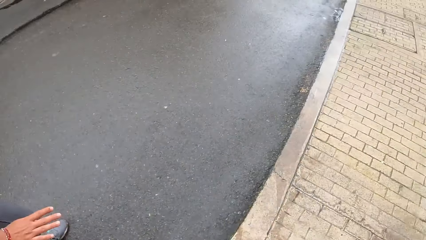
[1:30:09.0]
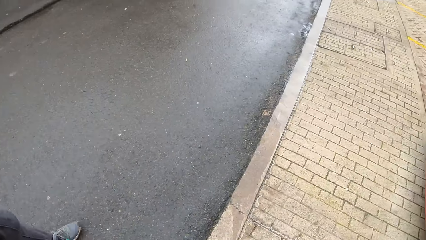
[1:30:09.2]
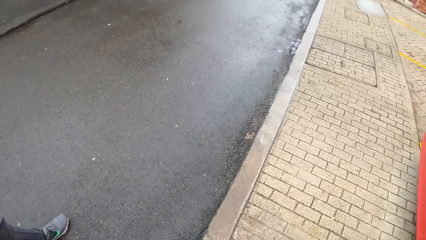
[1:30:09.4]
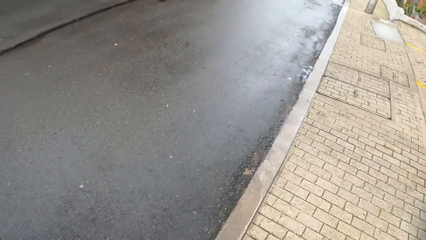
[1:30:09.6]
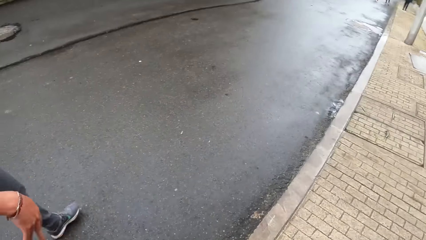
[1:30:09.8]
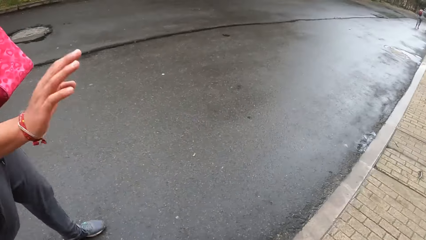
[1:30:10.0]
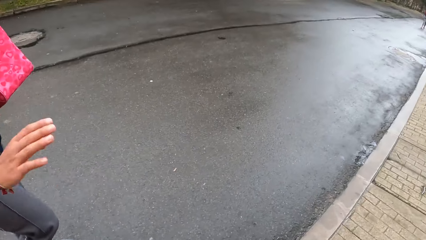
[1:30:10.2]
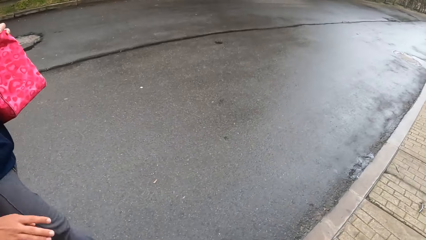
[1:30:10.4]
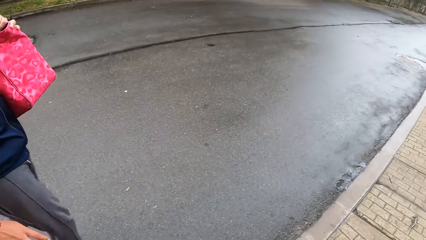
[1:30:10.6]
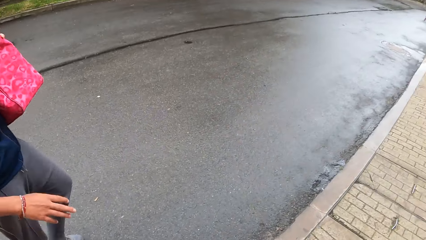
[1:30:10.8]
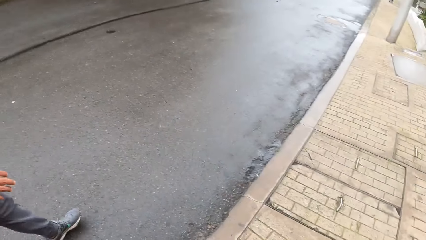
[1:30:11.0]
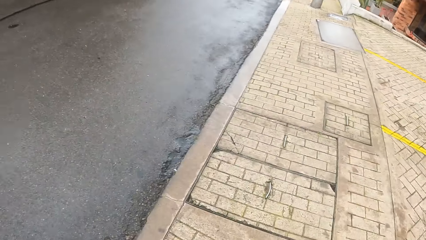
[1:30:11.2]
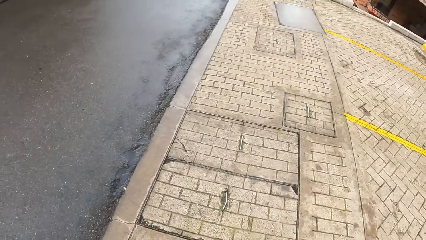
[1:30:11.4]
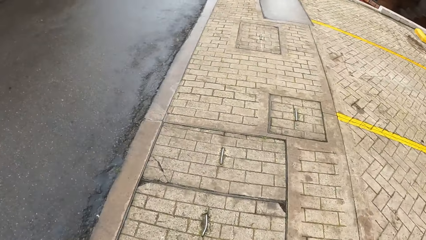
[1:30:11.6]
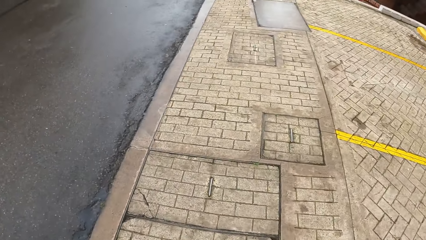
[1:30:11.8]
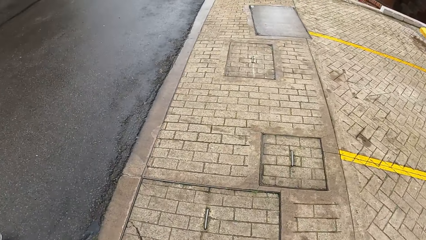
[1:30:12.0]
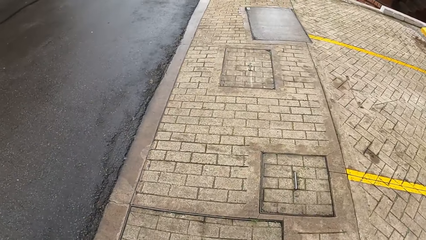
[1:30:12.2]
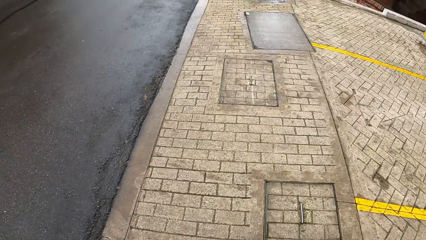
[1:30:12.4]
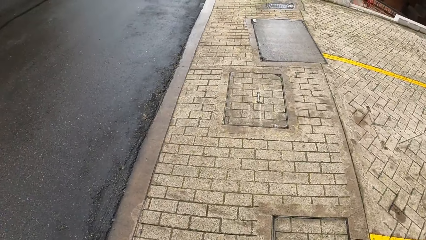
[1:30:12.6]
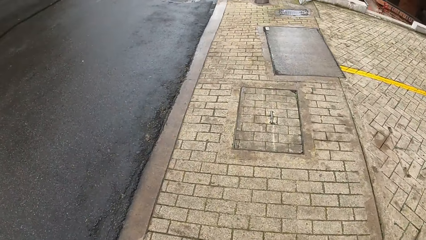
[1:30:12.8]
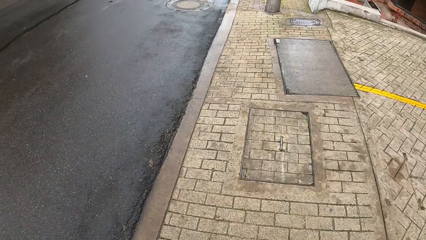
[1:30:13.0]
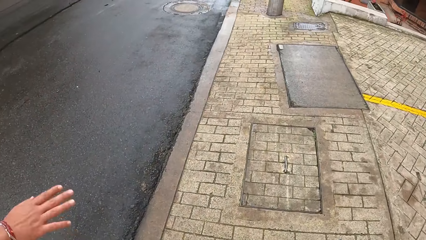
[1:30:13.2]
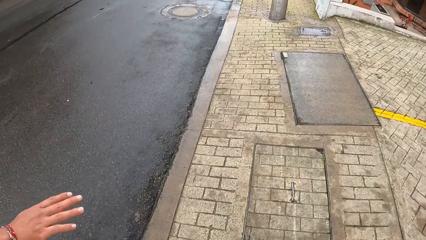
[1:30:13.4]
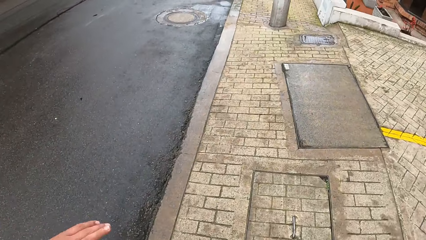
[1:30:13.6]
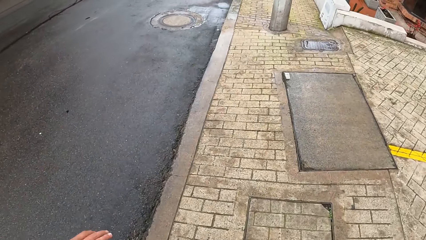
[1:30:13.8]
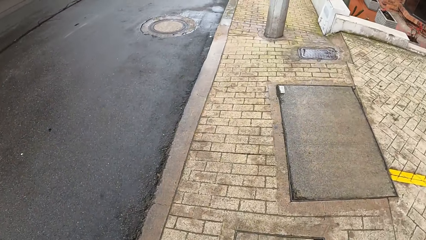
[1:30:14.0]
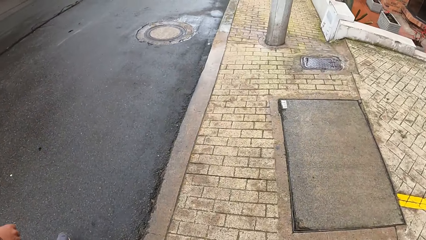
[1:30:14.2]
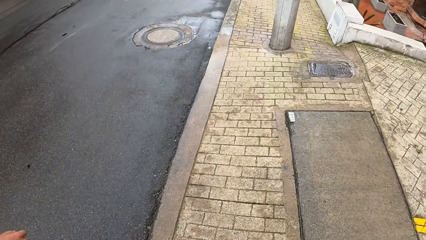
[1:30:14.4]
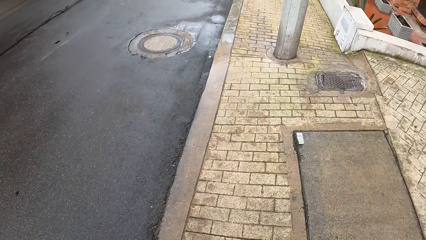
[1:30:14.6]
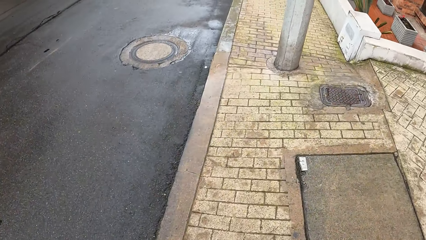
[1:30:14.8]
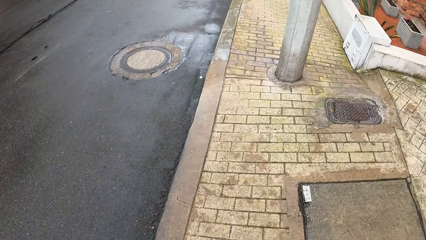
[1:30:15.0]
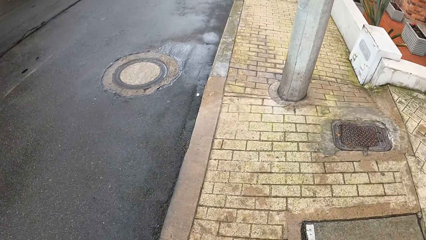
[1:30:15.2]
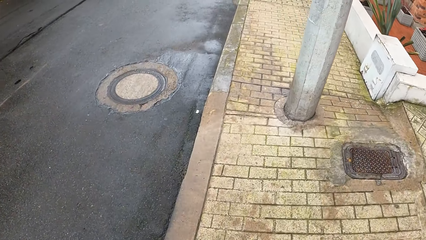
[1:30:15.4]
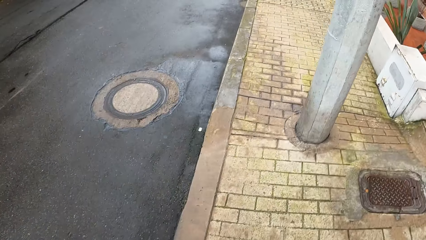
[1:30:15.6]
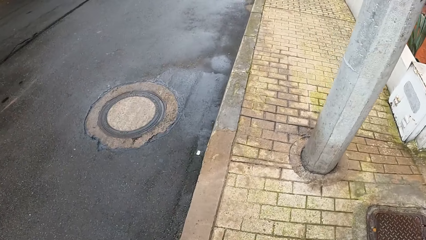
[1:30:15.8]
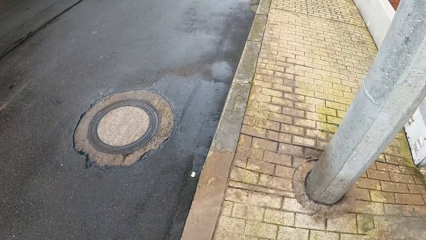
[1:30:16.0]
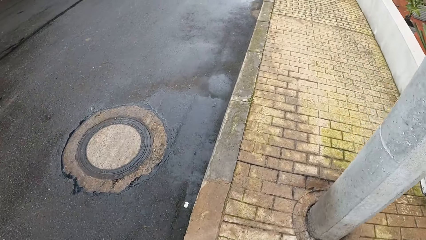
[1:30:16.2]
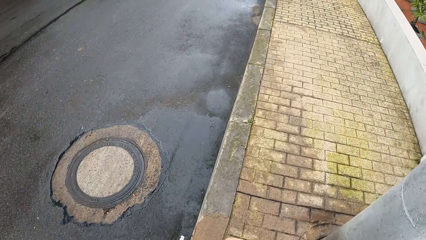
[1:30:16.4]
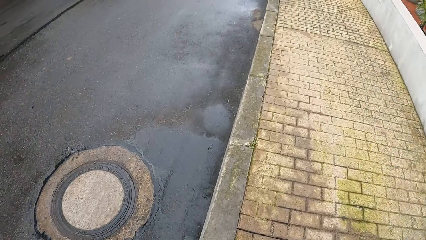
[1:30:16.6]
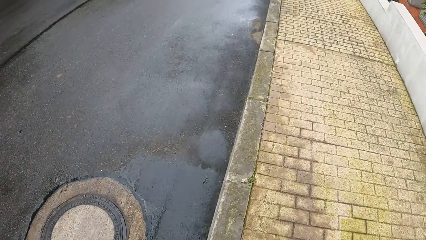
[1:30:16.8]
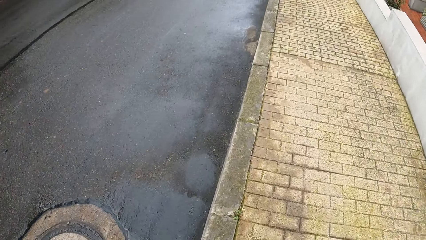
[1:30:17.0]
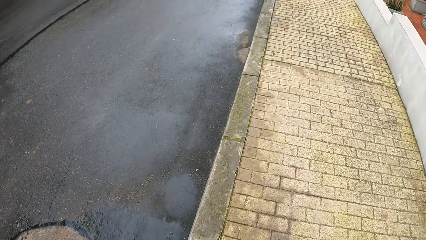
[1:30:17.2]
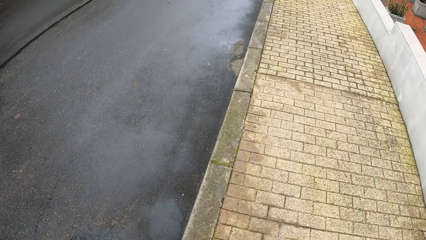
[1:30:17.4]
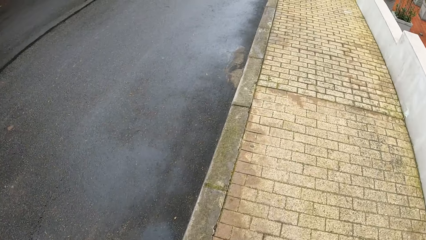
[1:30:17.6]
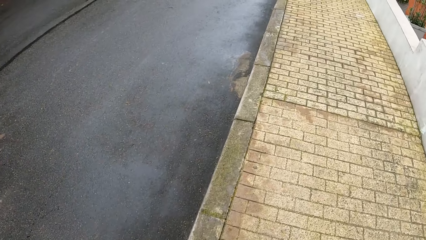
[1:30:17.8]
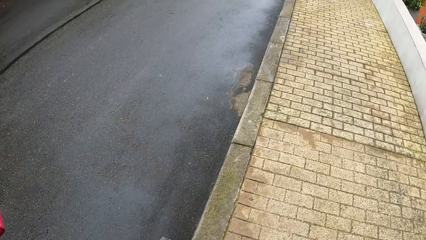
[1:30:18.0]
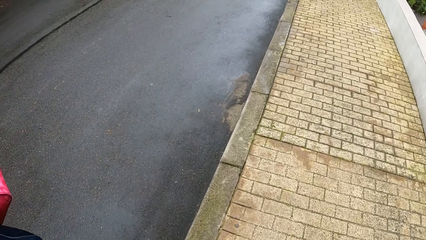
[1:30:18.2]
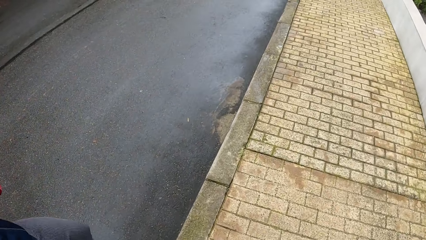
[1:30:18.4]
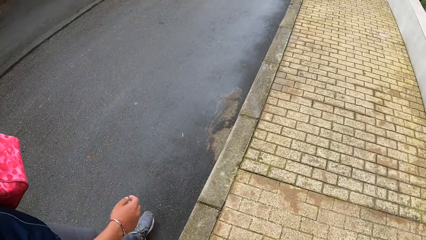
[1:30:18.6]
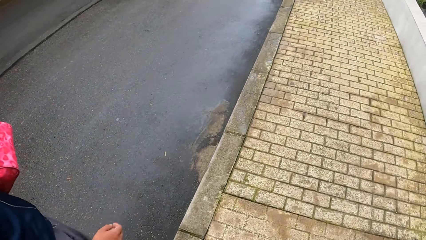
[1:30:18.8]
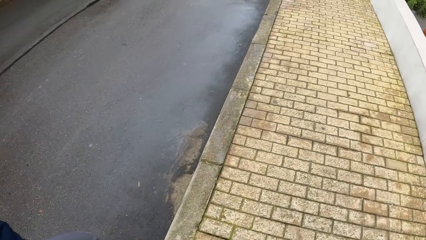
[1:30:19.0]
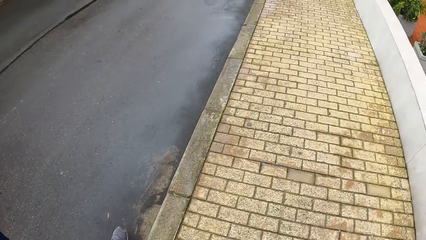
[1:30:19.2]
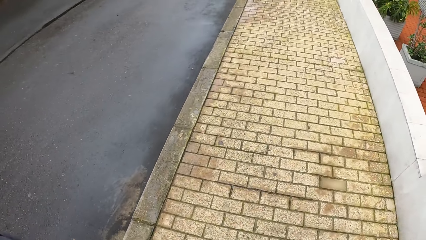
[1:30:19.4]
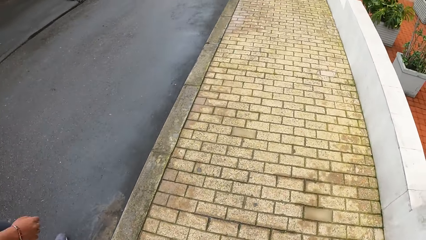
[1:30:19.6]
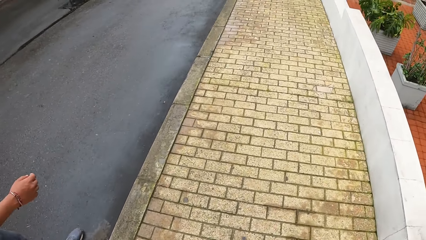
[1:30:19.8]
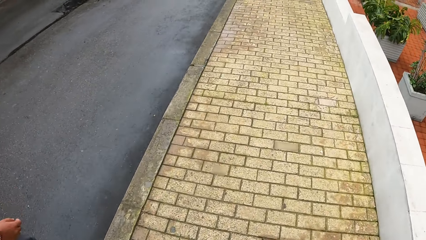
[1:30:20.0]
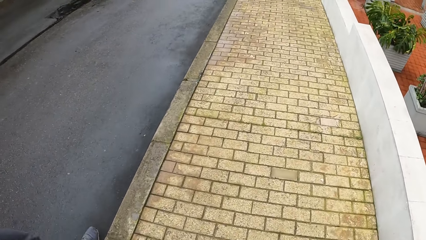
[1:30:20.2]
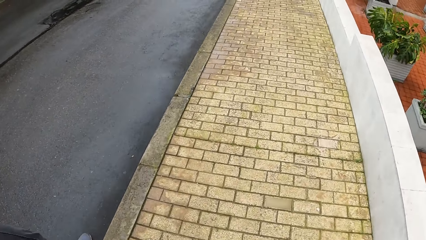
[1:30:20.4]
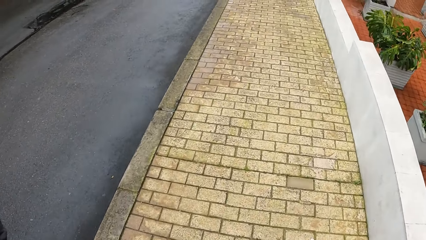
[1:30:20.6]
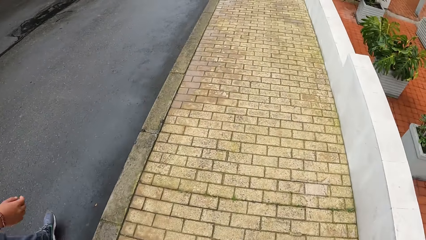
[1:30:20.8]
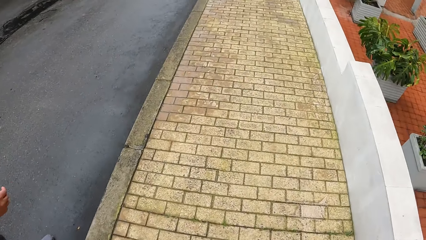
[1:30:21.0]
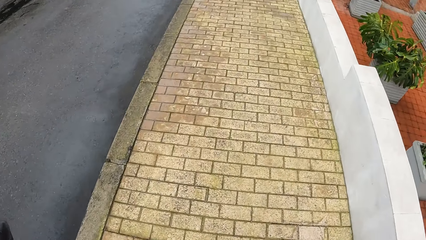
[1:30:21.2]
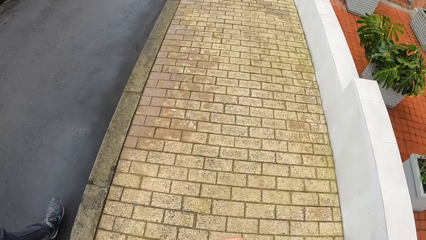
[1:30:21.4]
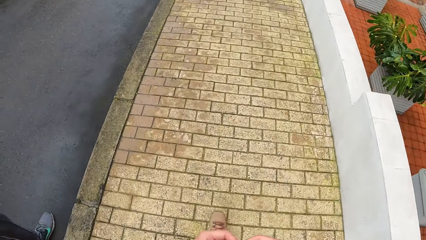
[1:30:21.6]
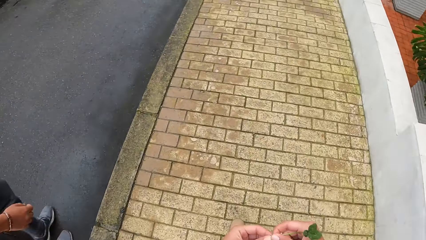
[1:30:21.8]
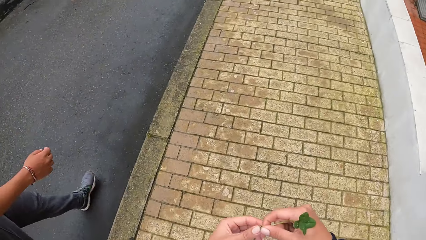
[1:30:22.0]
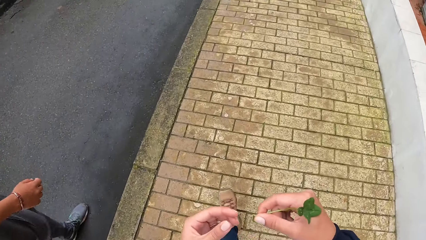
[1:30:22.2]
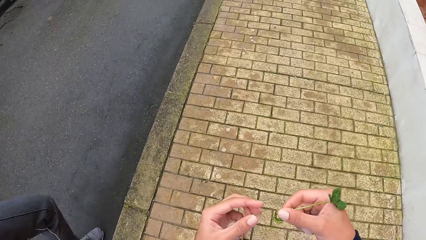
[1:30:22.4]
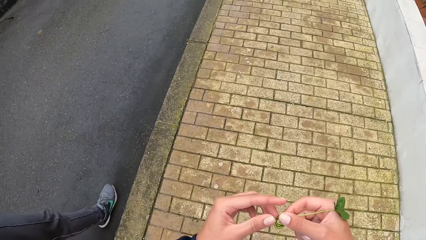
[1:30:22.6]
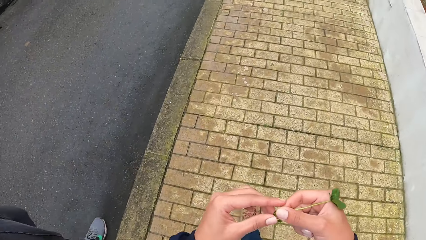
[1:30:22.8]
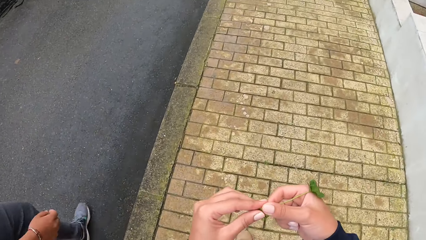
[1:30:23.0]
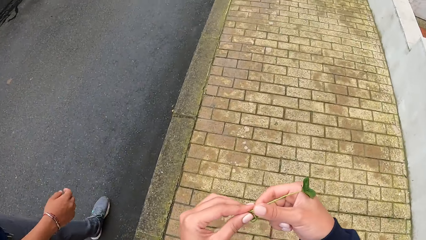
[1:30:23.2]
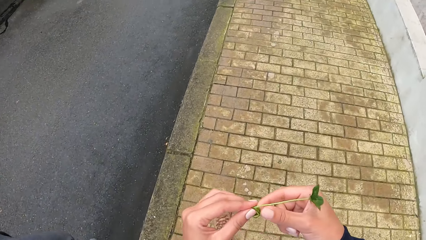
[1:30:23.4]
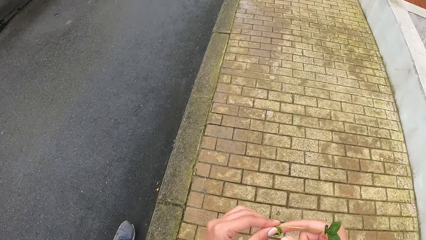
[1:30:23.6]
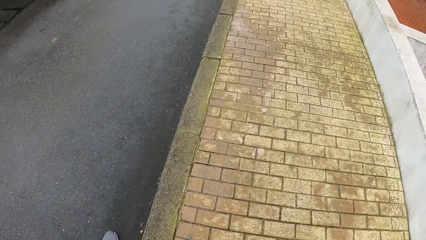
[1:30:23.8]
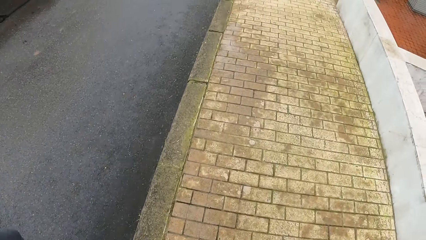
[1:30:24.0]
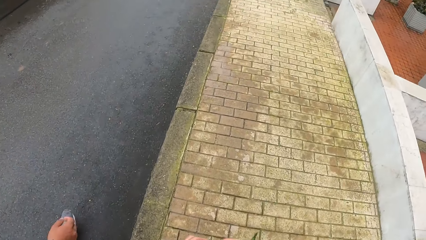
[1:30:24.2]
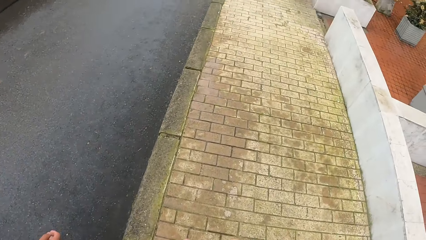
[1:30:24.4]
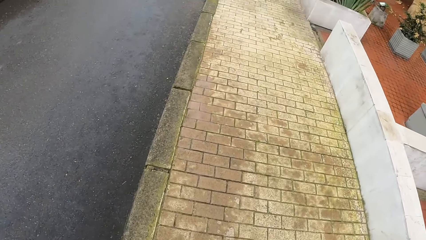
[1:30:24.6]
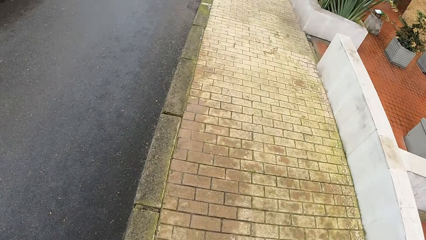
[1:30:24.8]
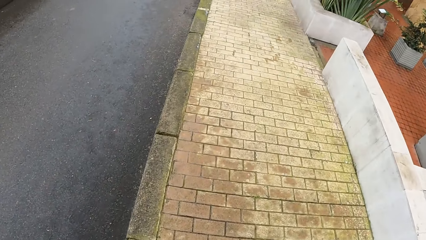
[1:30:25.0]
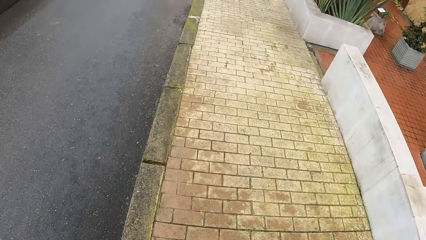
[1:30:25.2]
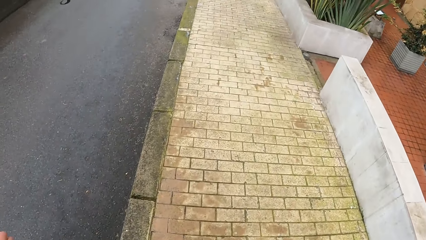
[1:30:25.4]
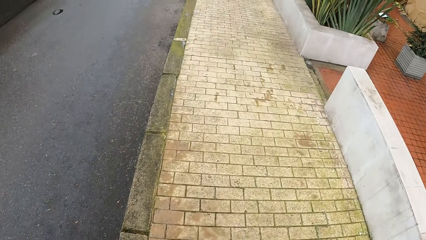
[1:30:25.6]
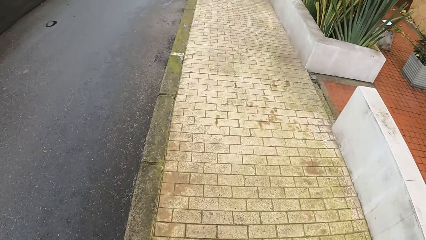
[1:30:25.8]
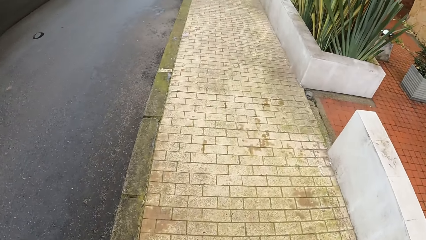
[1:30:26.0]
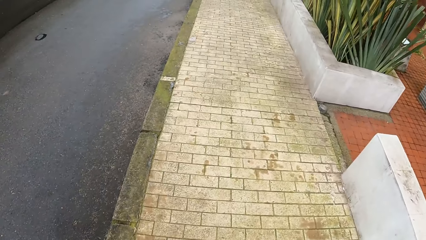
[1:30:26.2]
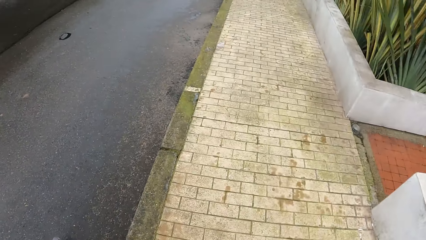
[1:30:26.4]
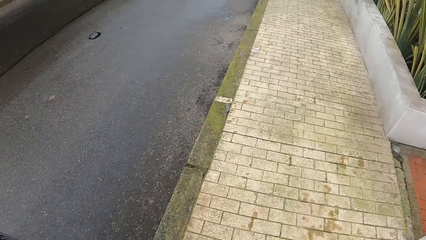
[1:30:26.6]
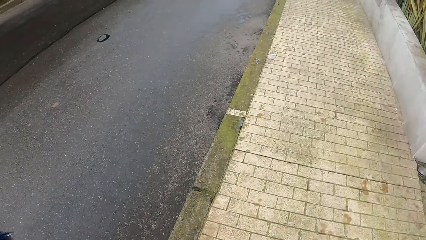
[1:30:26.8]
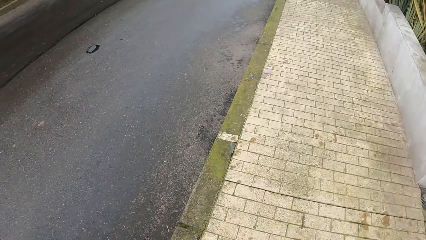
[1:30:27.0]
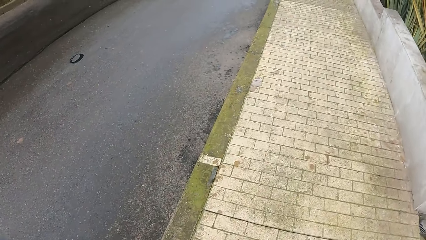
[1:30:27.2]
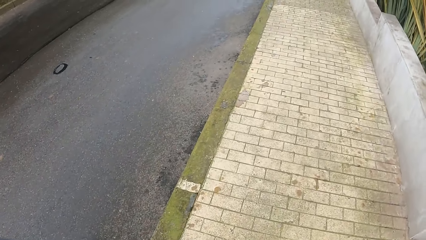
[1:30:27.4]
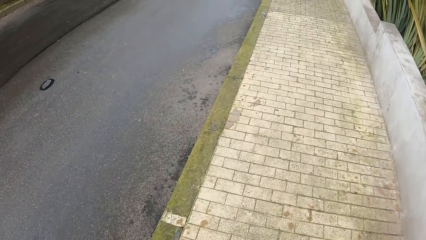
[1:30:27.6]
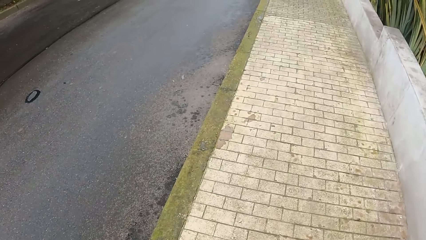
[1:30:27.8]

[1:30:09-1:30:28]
A lady interacts with the camera wearer. The camera wearer walks on a sidewalk. They hold the plant with both hands.
